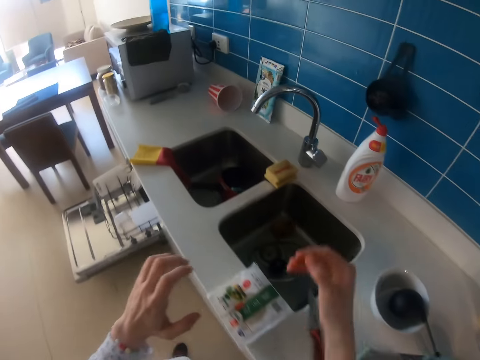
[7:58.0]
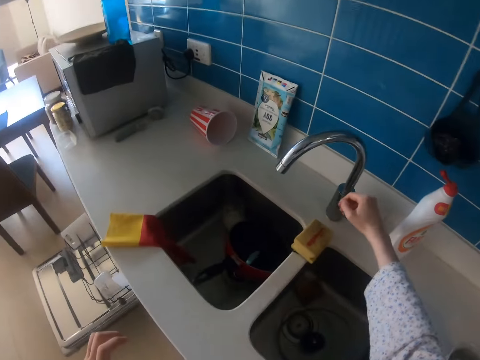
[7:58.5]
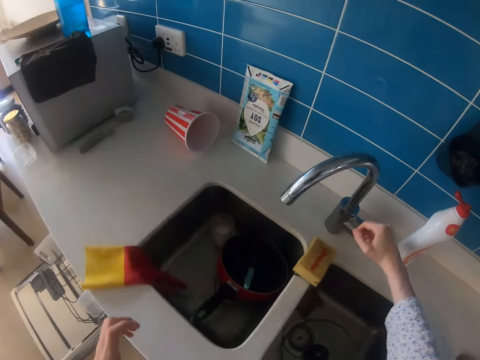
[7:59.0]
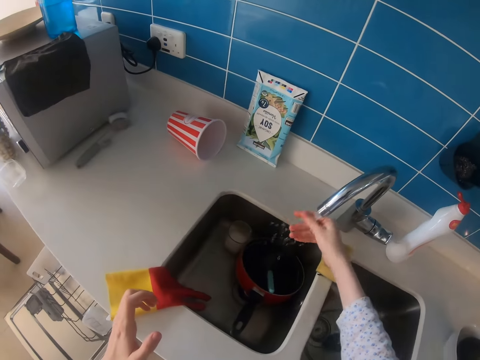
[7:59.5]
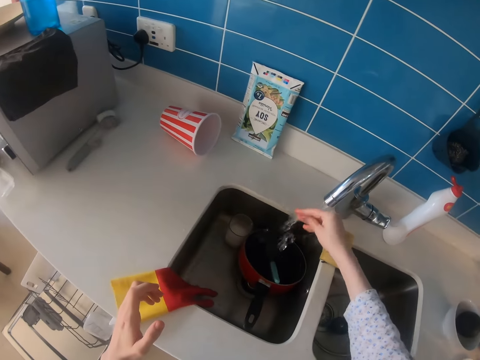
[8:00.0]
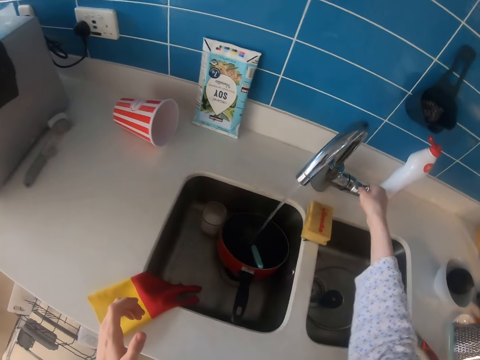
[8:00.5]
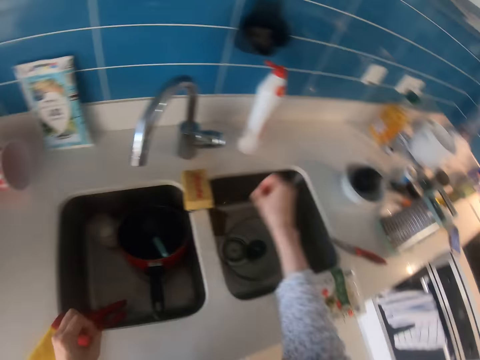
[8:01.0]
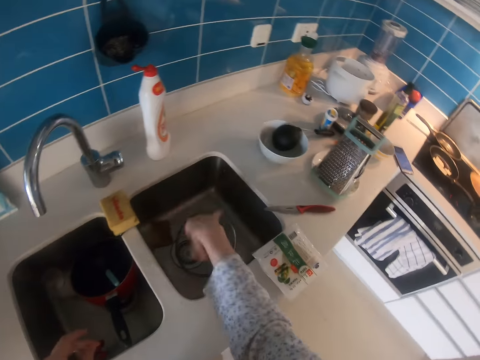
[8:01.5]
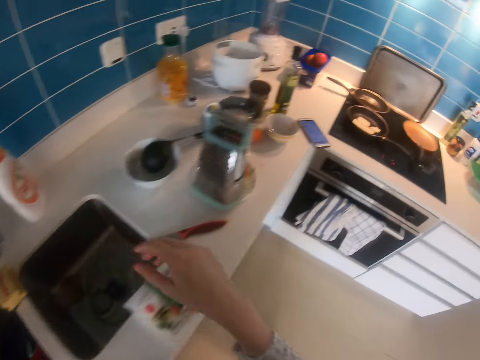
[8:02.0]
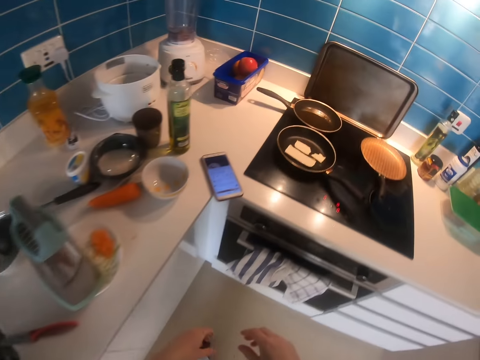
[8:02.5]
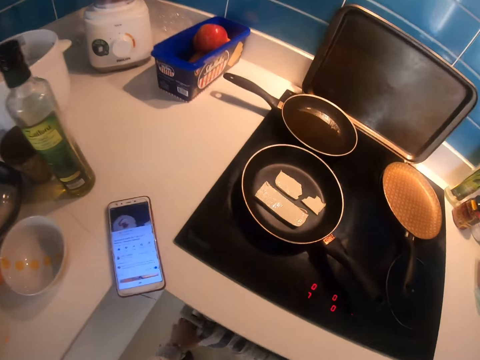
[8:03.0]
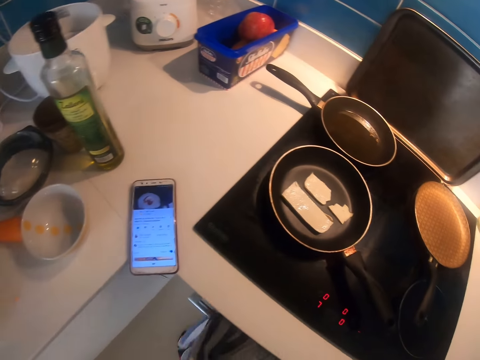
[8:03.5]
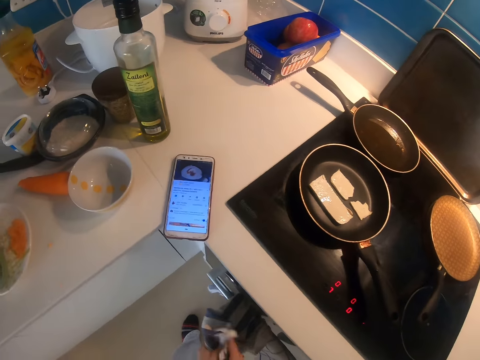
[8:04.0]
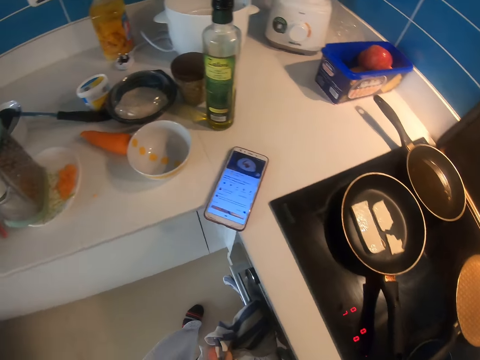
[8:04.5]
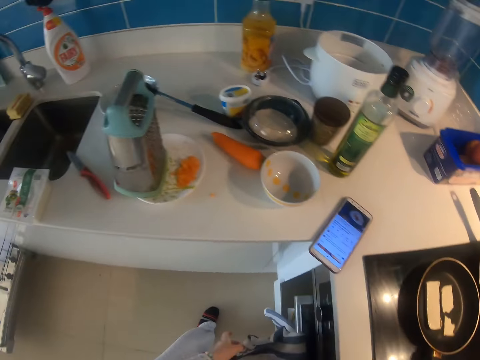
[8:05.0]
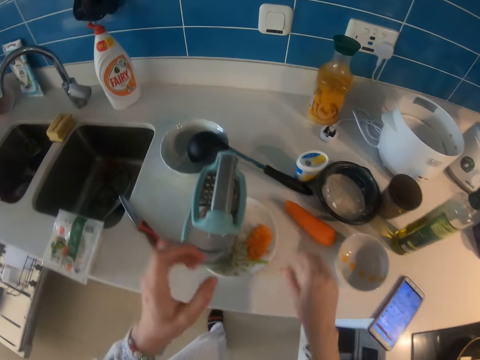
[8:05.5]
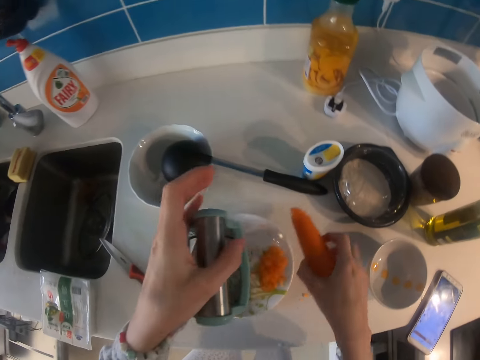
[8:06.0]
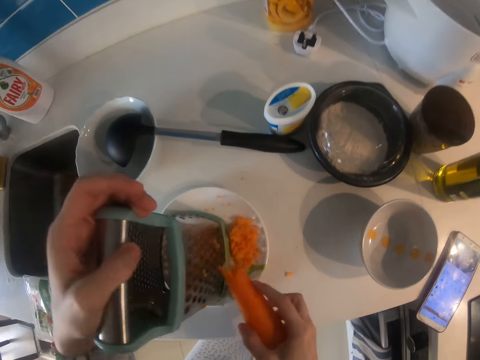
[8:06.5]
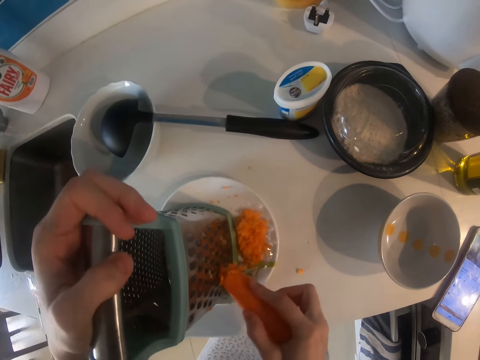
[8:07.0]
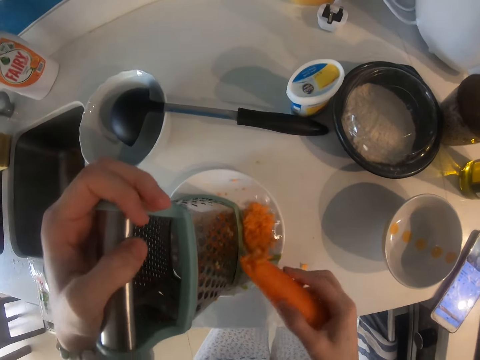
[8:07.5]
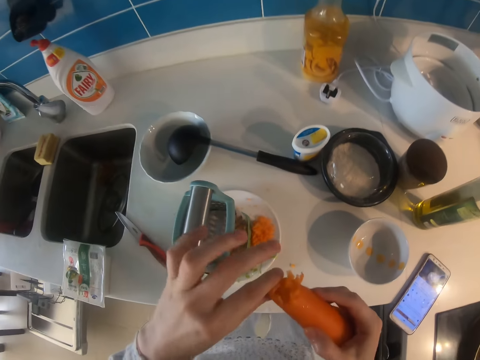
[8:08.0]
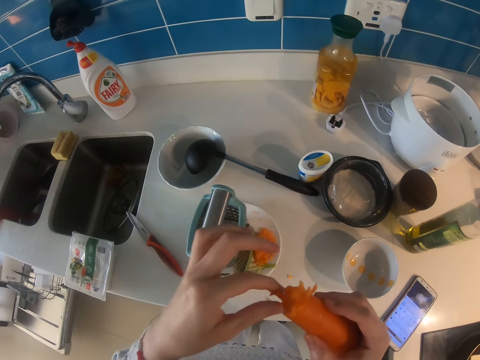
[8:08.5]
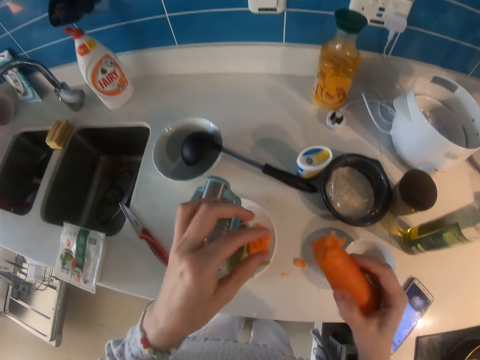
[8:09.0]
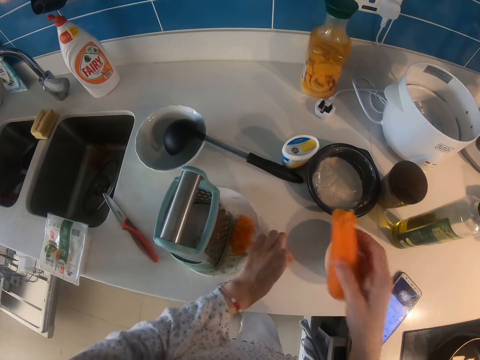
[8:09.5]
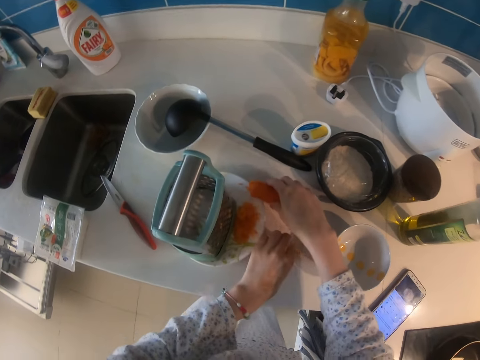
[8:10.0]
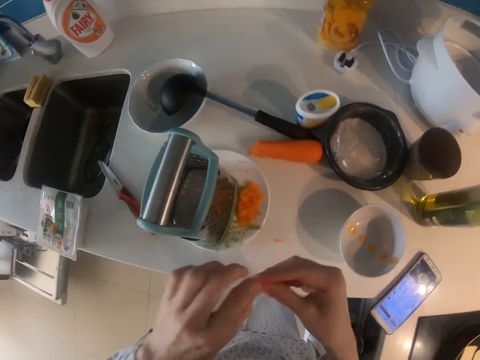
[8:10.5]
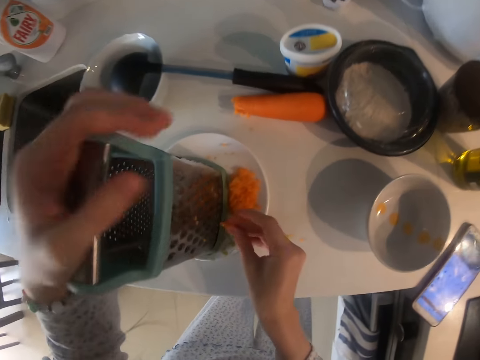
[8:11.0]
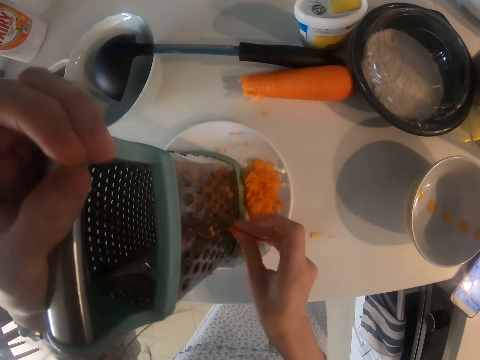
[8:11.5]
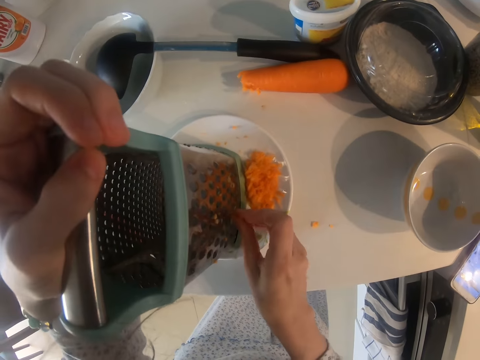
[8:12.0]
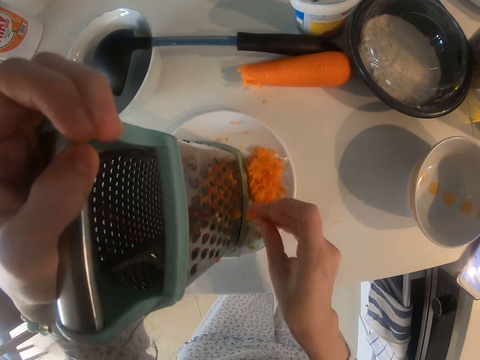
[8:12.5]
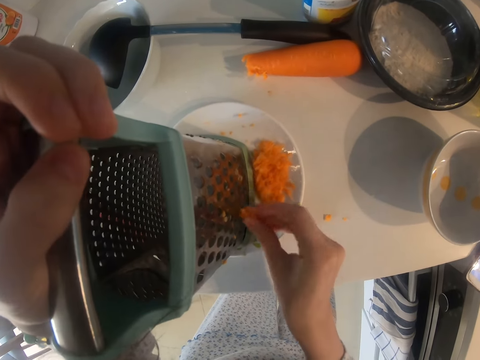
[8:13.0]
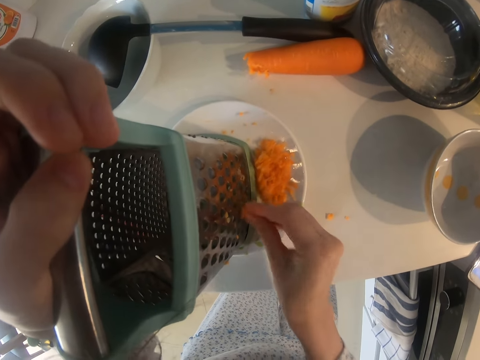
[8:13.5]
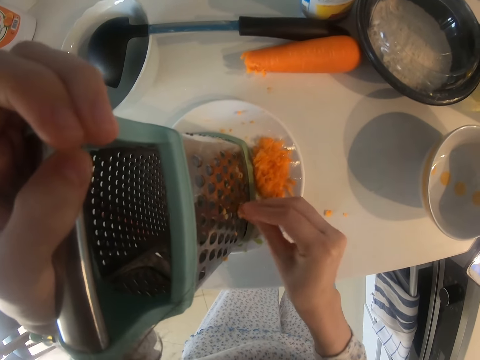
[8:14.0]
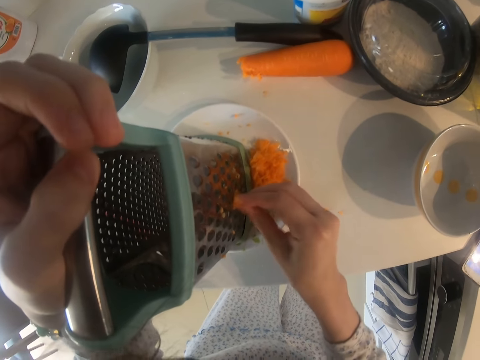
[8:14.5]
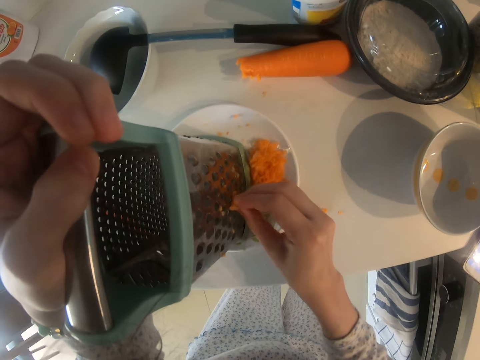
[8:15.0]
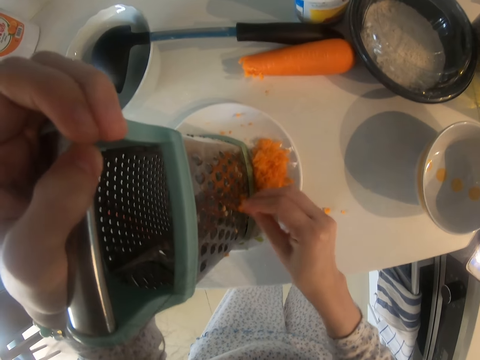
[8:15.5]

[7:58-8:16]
The camera wearer walks around. She opens a tap. She rinses her hands with water. She closes the tap. She shakes her hand. She looks around. She walks around. She wipes her hands with a cloth. She picks the carrot and holds the grater. She cuts off a piece of the carrot with her hand. She pulls a slice of carrot. She picks the piece of carrot on the counter. She puts the carrot down. She grates the small piece of carrot and holds the grater.

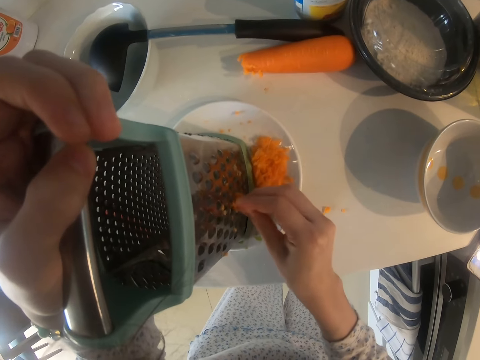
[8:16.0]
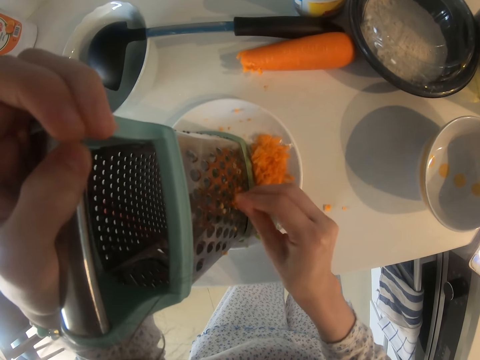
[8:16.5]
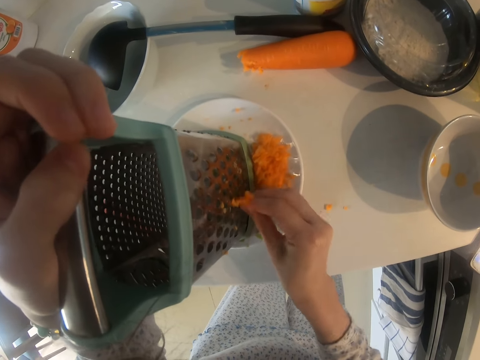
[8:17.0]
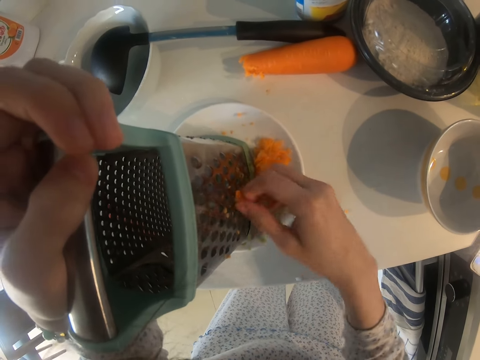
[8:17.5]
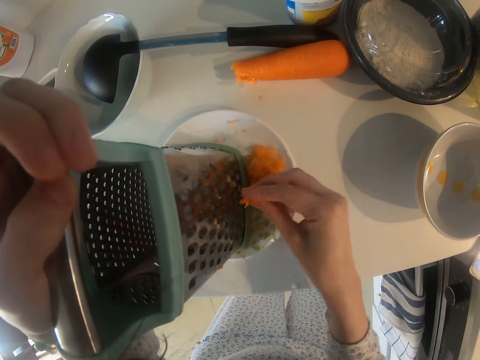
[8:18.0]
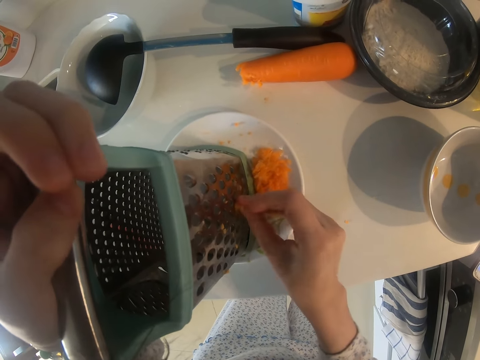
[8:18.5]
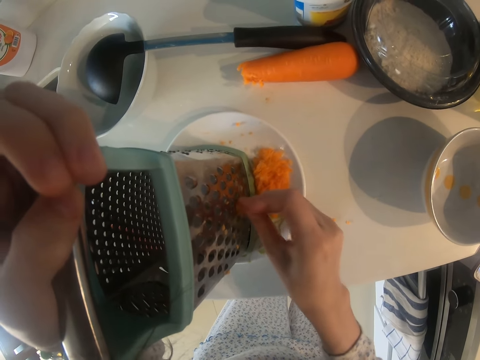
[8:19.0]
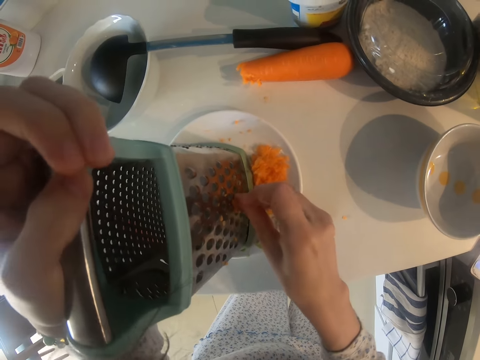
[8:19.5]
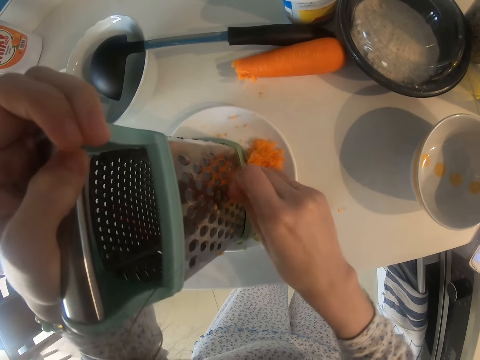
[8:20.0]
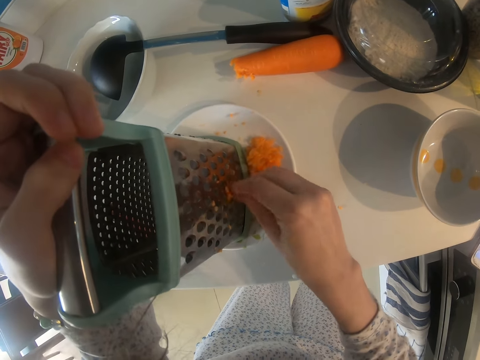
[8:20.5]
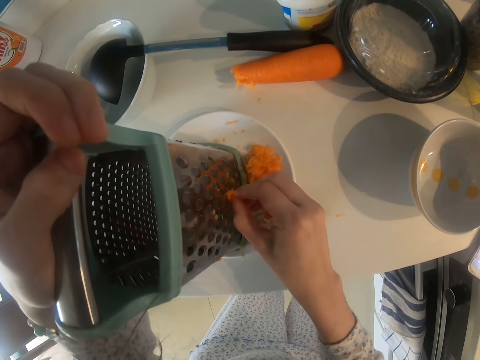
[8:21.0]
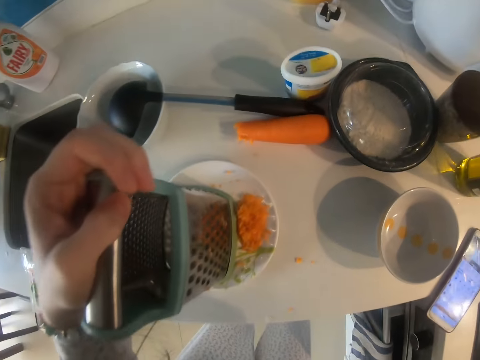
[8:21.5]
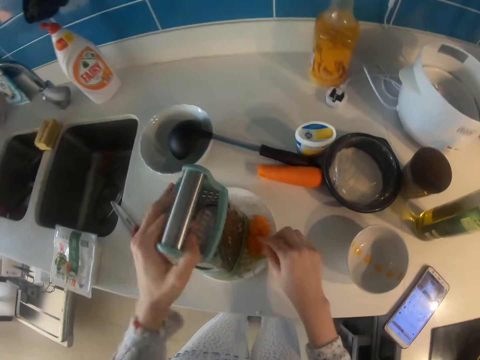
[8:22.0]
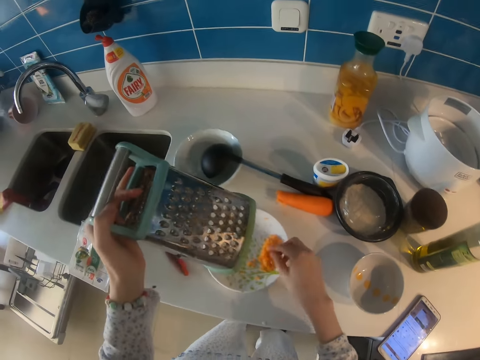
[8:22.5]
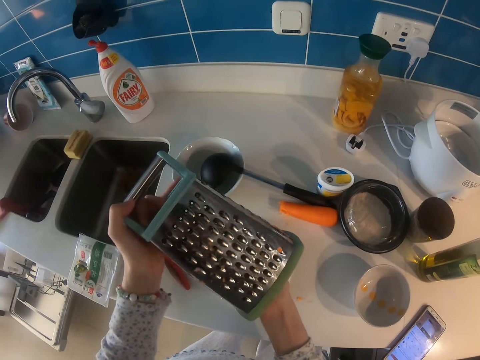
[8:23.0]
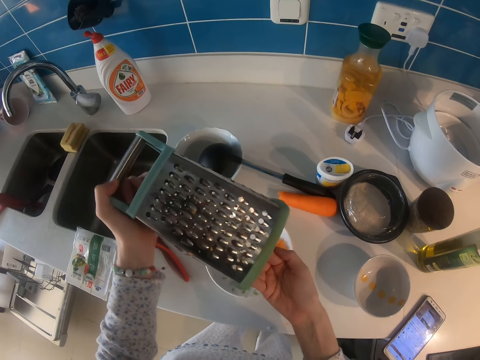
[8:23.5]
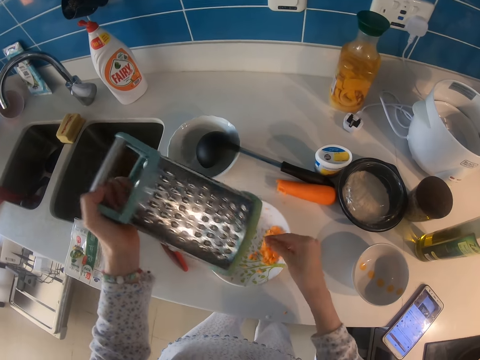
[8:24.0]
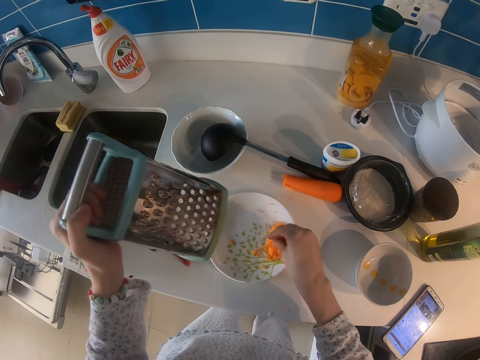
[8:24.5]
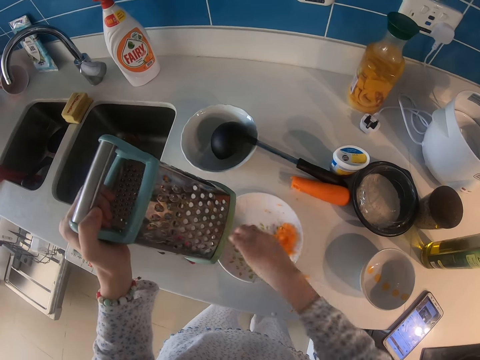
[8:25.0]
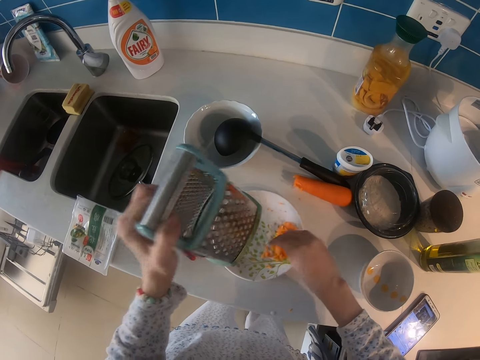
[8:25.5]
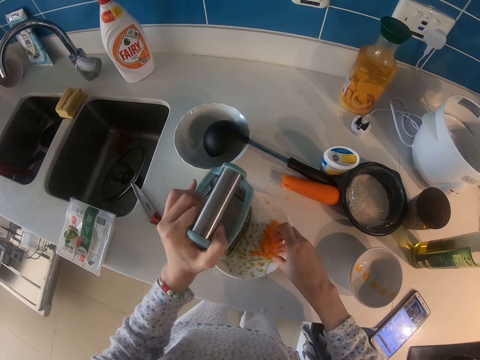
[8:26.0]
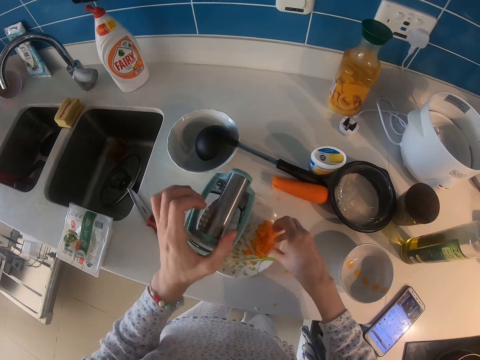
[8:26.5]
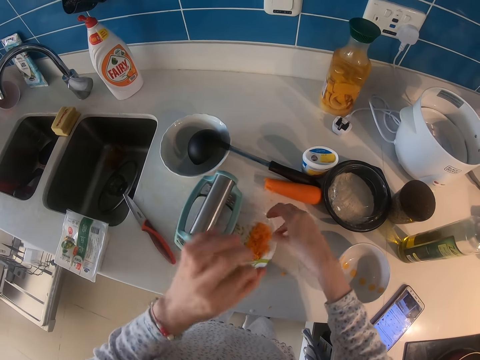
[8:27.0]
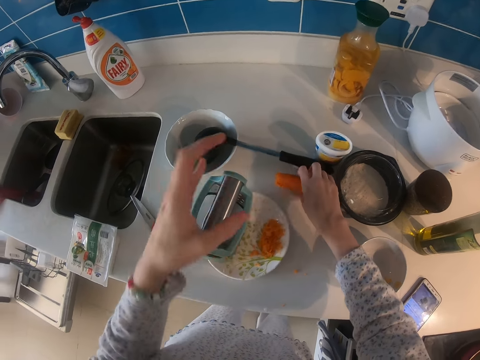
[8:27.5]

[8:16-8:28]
The camera wearer puts the remaining piece in the mouth. They eat a piece of carrot. They pick up a grater. They remove carrots on the grater. They wipe the grater. They put the carrot pieces in the saucer. They put down the grater.
